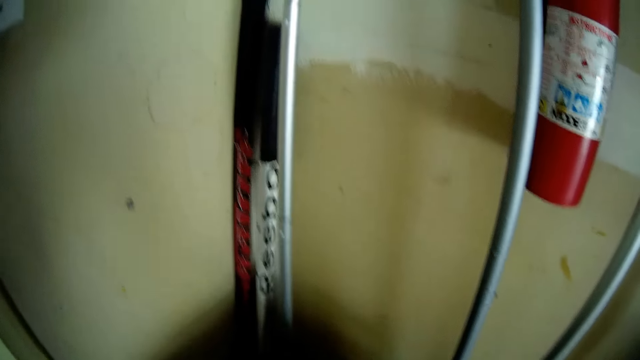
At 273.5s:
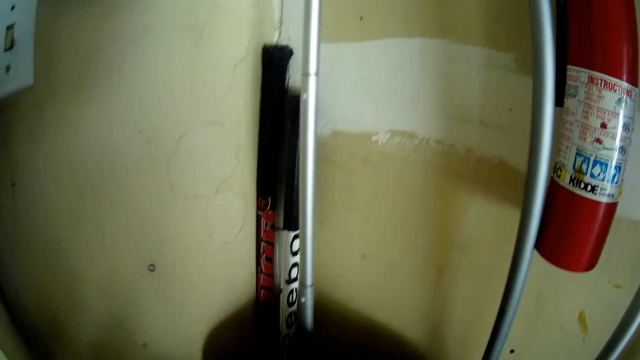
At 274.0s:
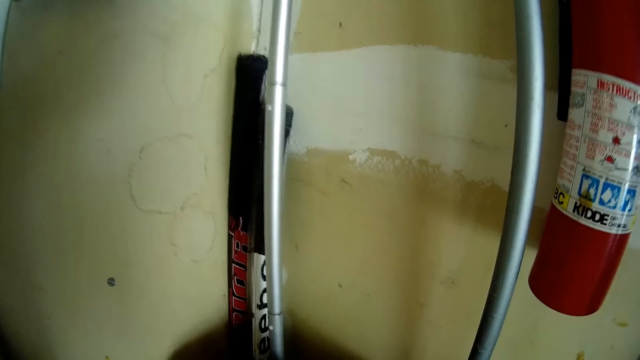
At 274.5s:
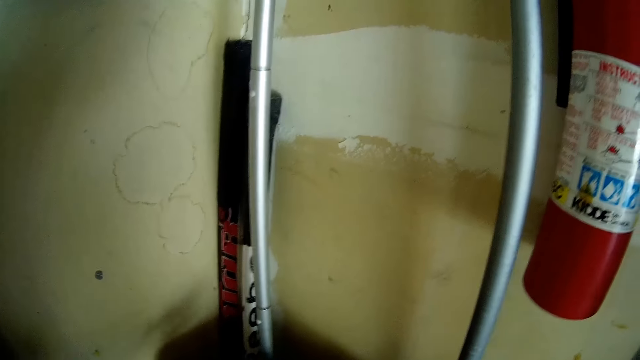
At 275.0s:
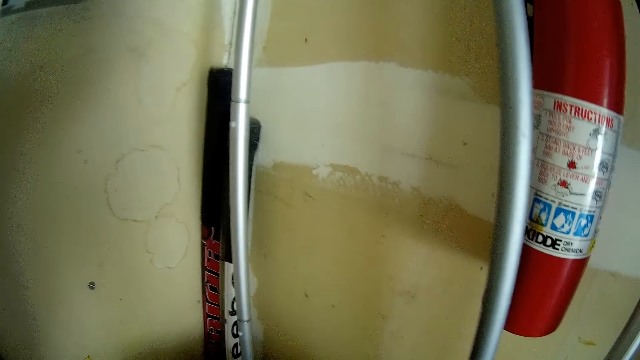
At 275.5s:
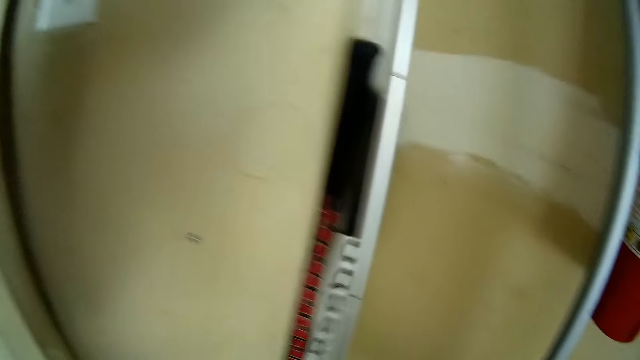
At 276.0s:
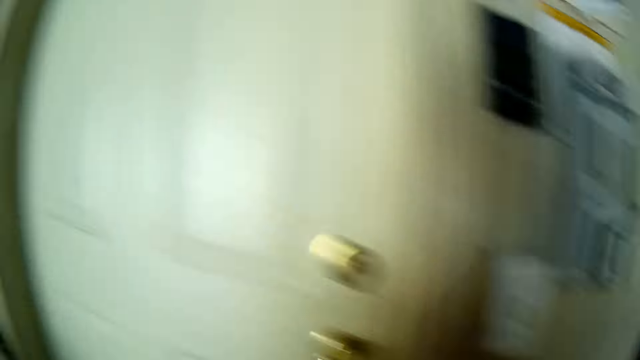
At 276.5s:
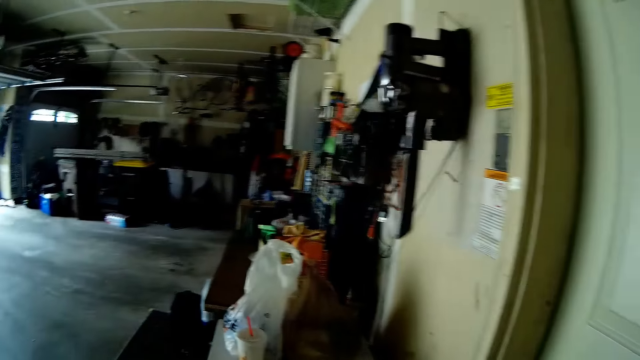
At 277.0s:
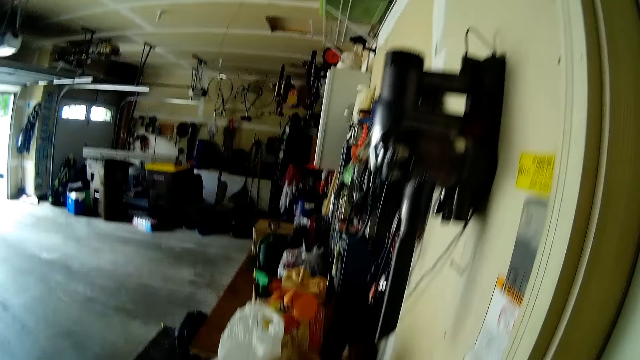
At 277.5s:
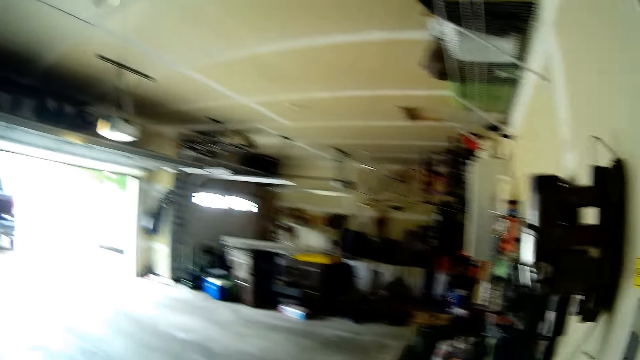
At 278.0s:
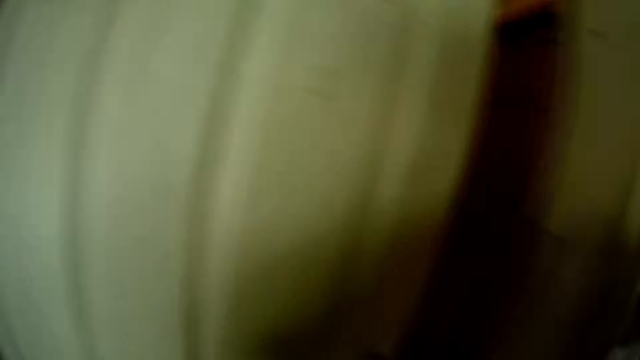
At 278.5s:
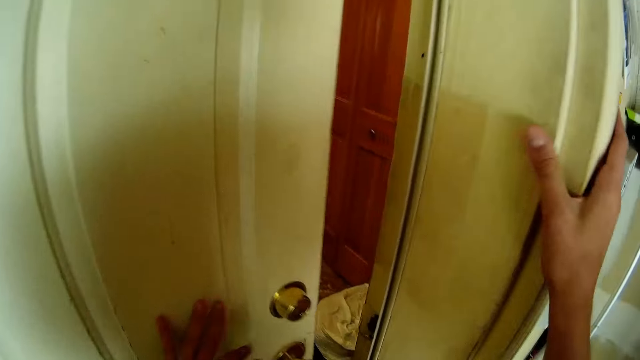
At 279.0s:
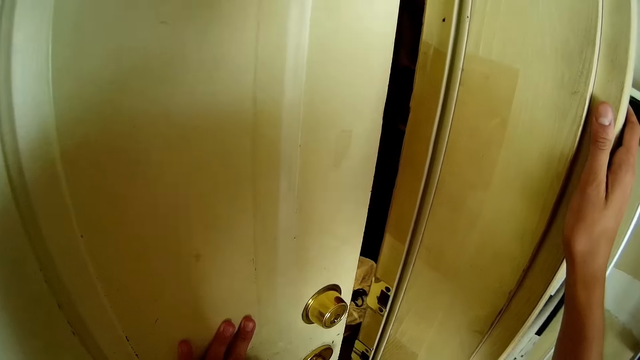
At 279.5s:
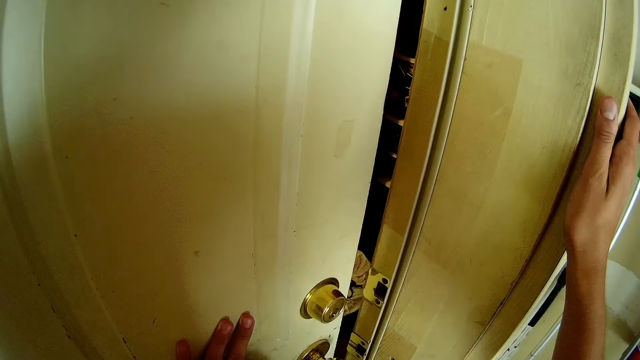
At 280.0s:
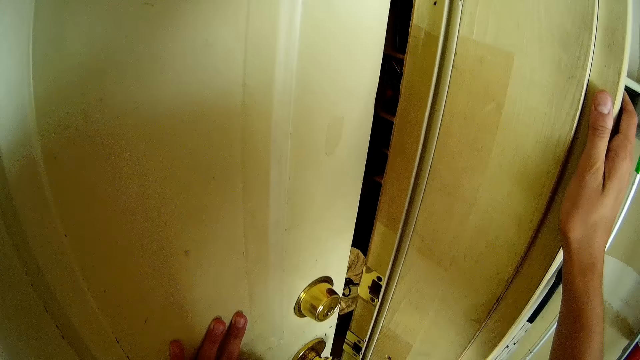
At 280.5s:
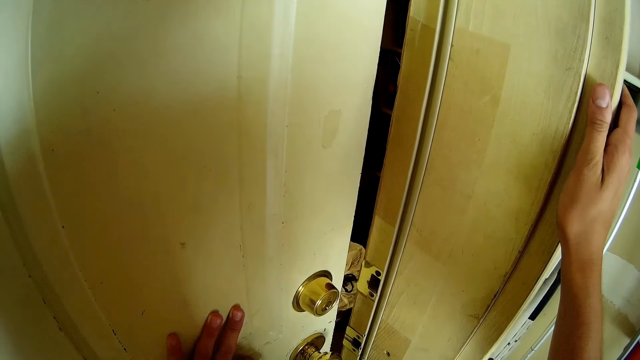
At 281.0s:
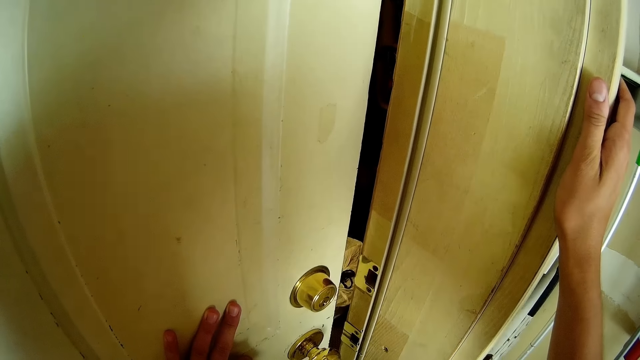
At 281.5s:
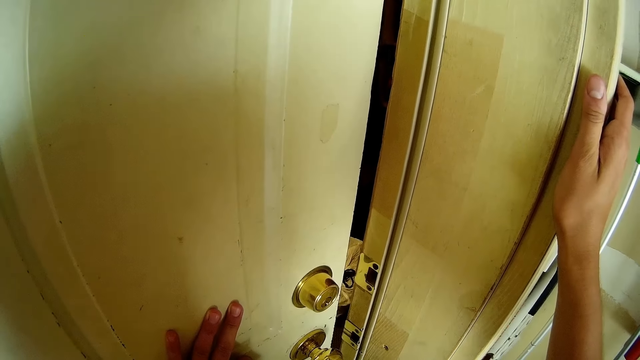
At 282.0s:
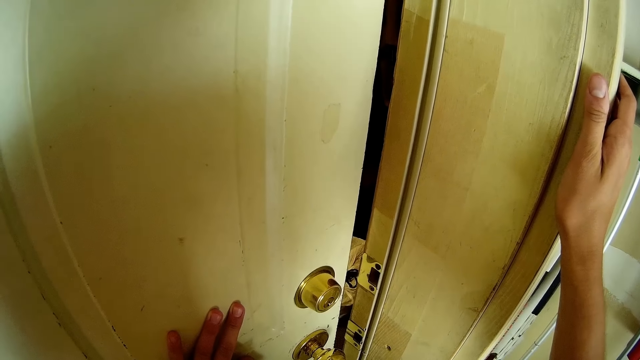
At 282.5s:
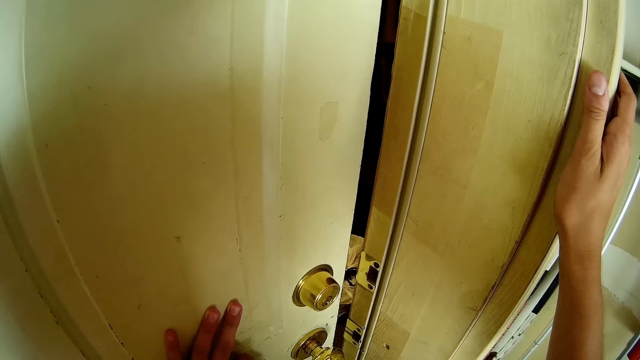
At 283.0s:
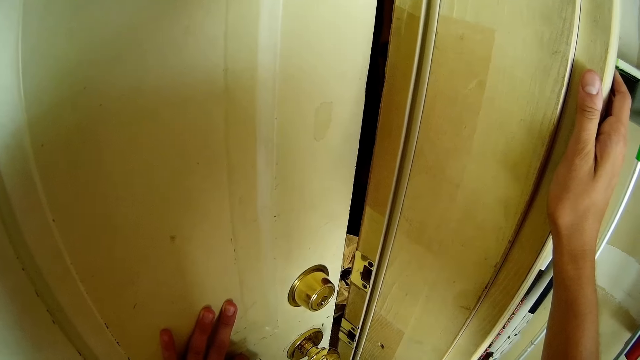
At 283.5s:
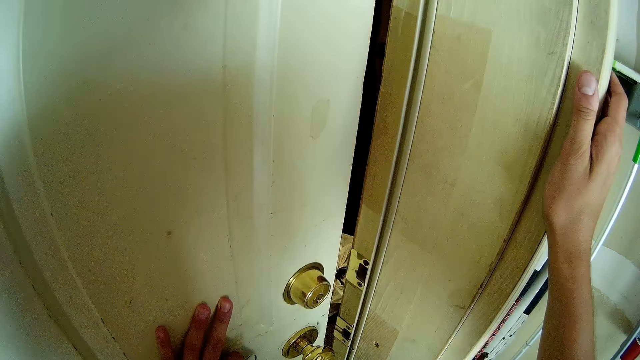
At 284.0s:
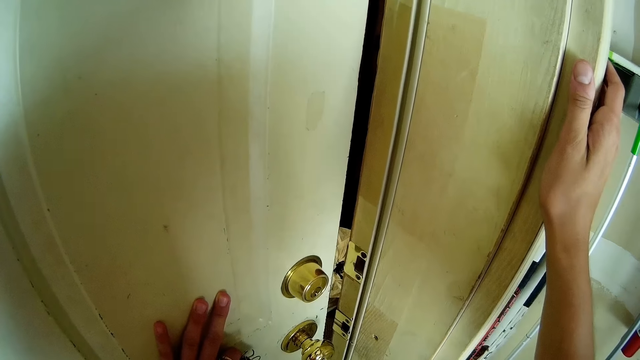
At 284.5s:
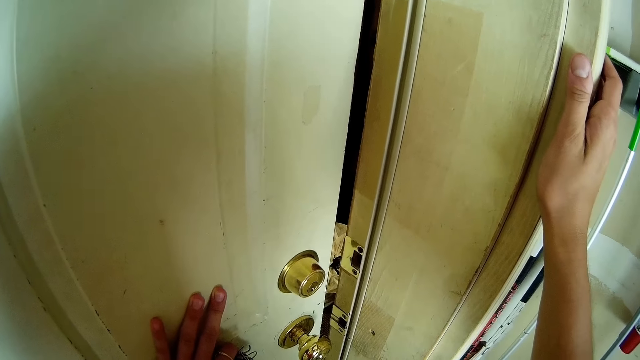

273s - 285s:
The camera wearer holds the door with both hands.

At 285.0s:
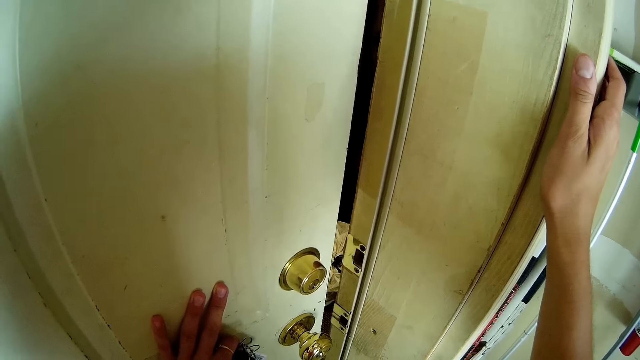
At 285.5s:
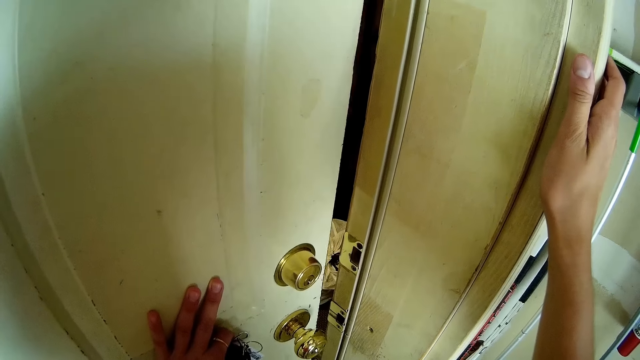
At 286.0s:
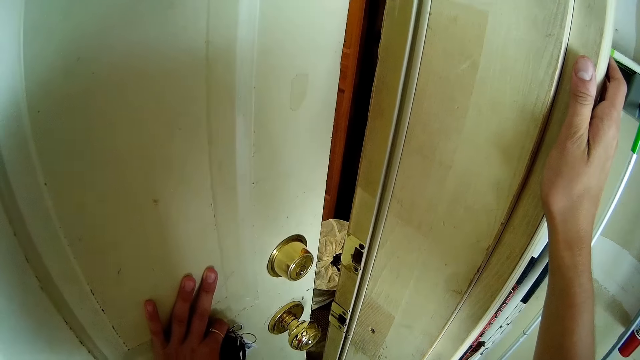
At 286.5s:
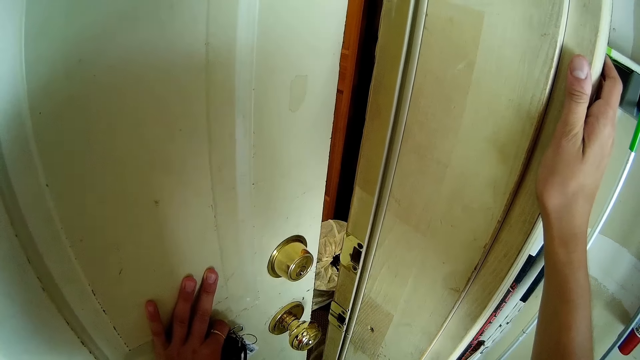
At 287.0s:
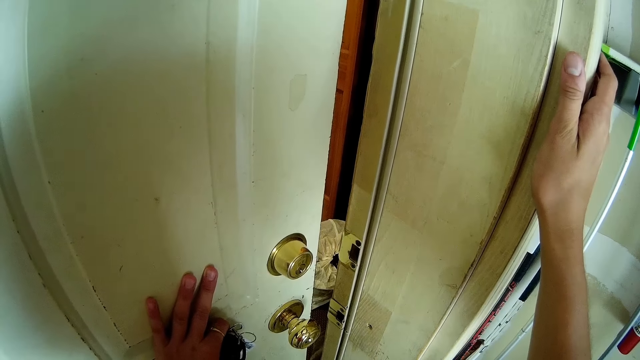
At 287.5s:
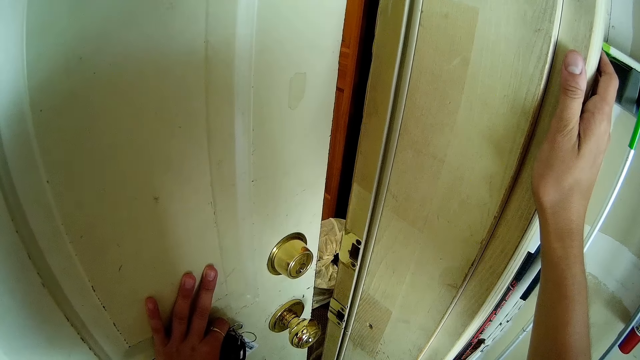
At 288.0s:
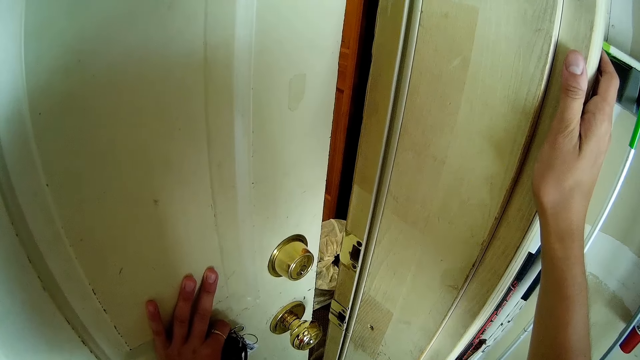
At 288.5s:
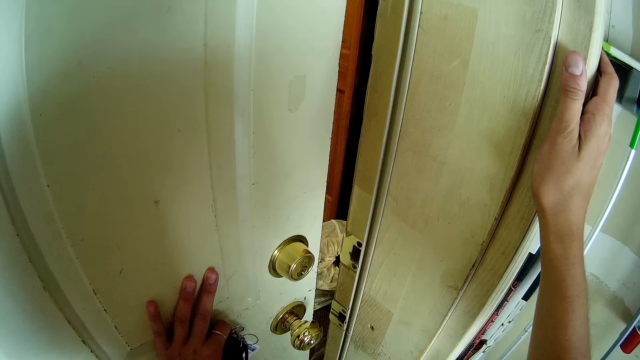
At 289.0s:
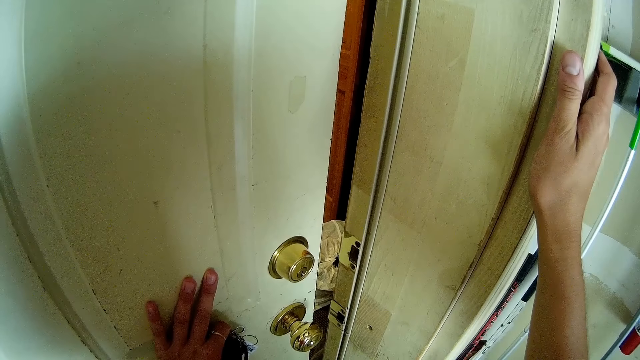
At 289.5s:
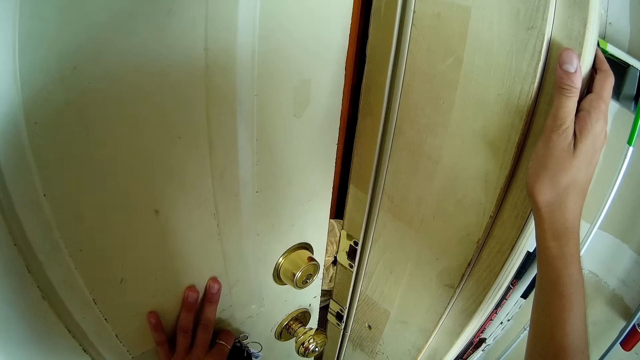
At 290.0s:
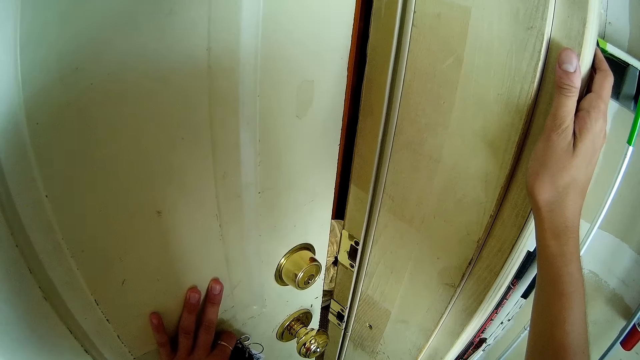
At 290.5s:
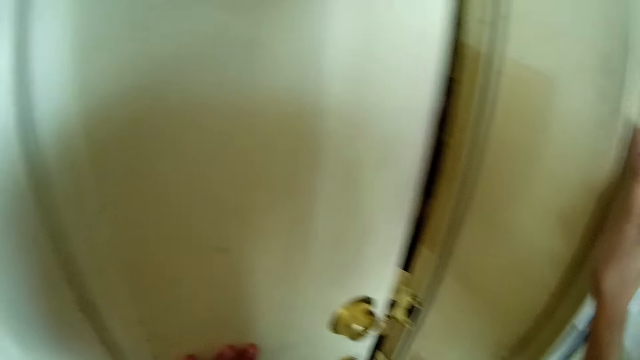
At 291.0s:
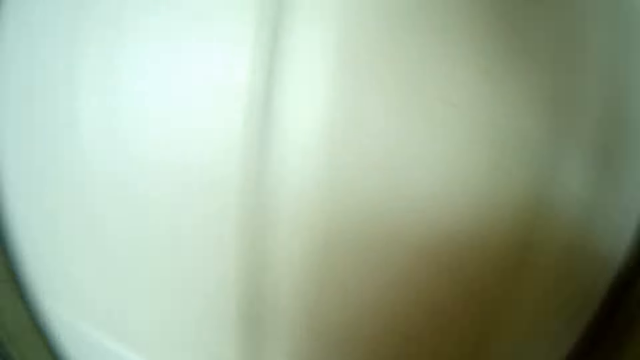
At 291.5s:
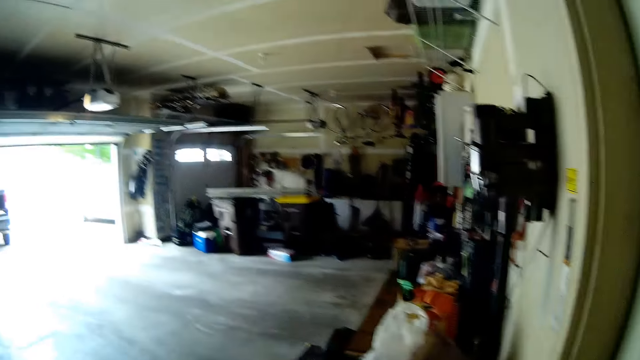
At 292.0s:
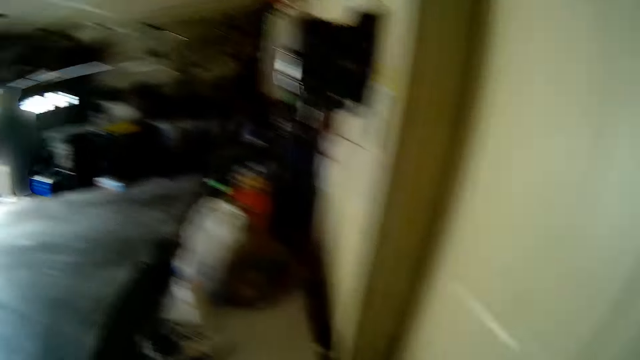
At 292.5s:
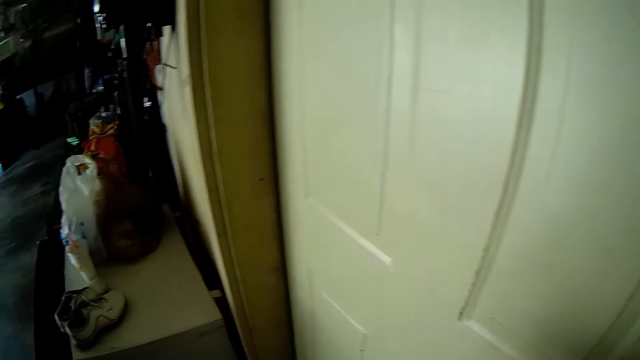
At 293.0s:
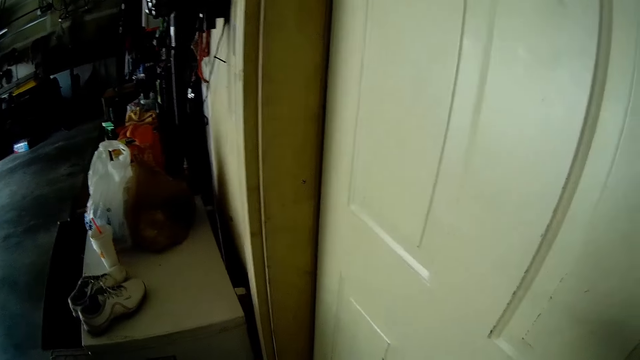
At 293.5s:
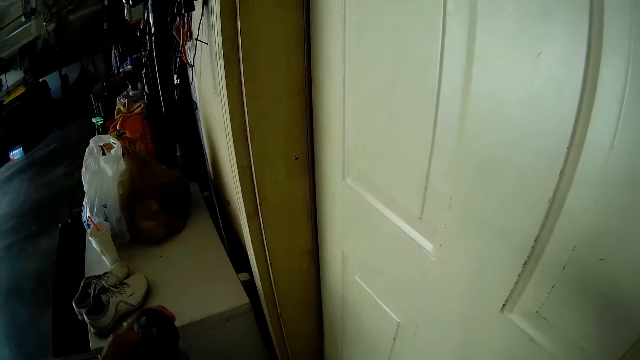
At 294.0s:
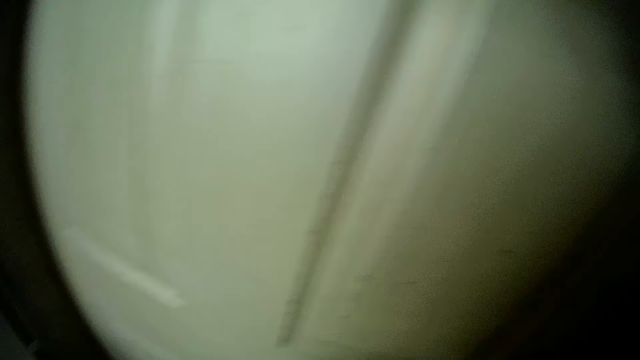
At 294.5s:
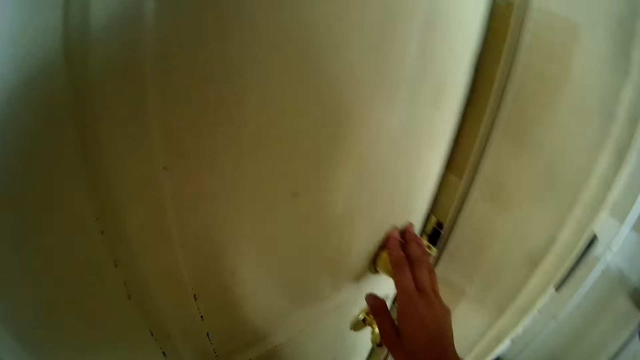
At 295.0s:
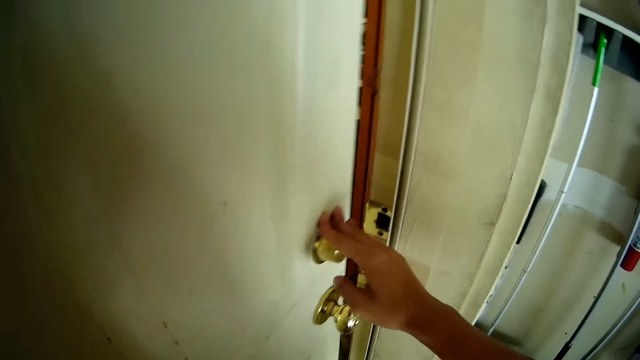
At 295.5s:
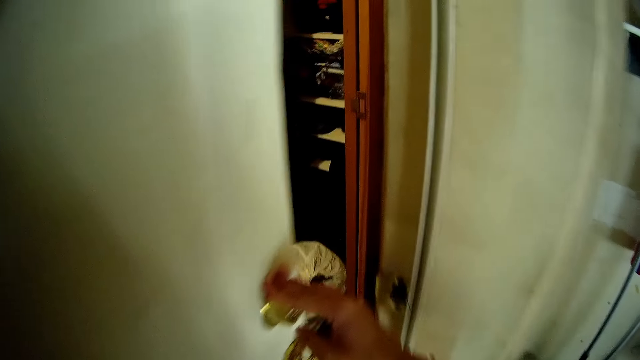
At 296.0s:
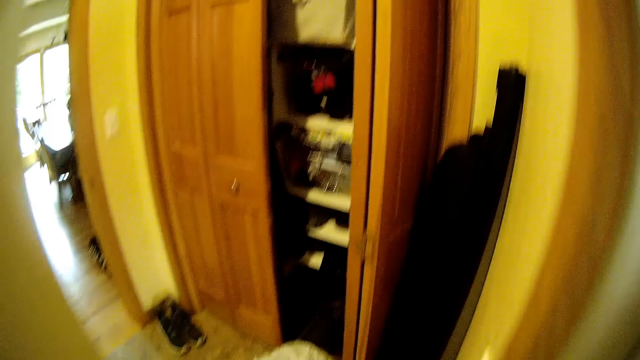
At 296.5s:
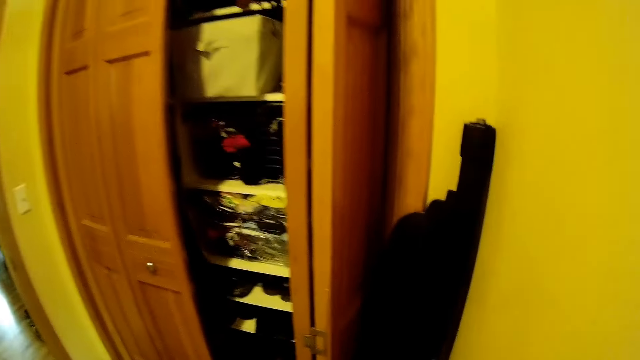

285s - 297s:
The camera wearer opens the door. She looks around. She moves an iron on the floor with her left hand. She opens the door with her right hand. She touches the door.
